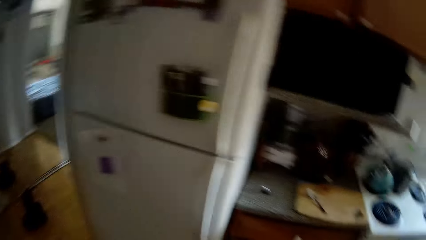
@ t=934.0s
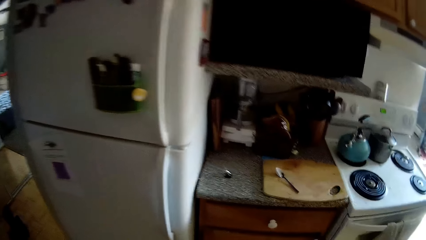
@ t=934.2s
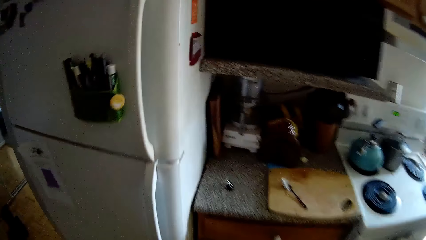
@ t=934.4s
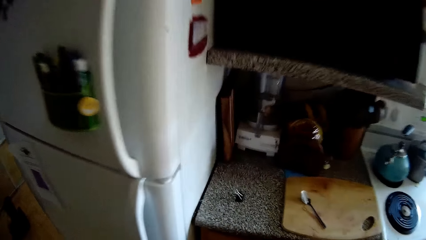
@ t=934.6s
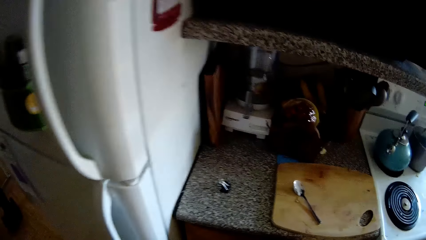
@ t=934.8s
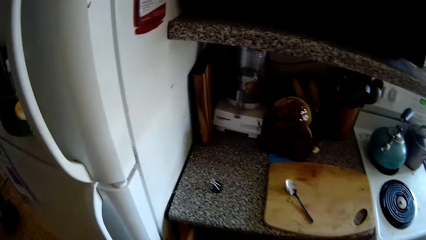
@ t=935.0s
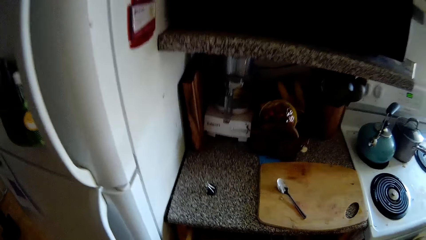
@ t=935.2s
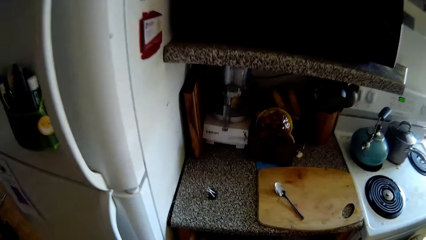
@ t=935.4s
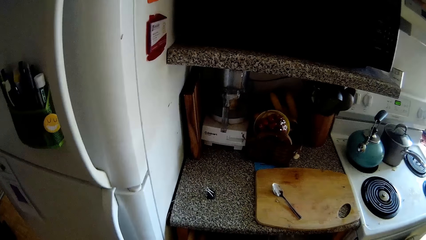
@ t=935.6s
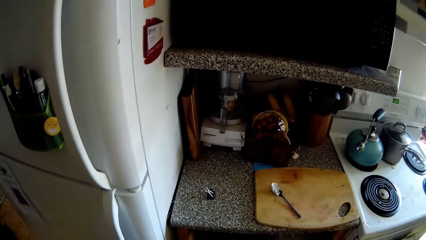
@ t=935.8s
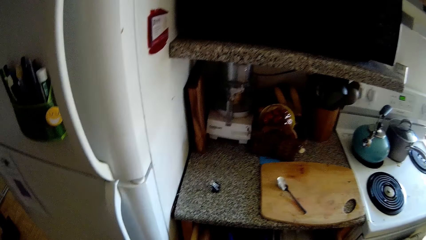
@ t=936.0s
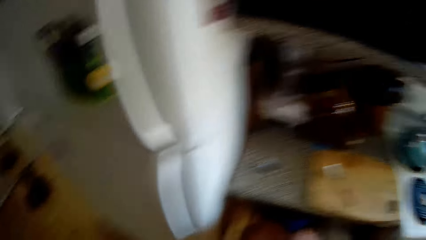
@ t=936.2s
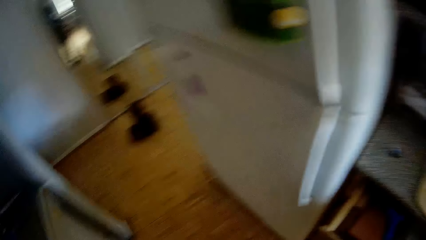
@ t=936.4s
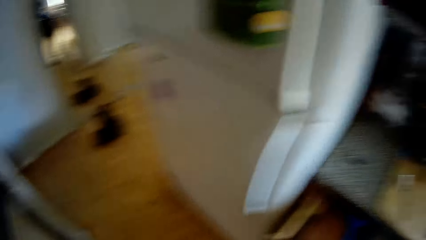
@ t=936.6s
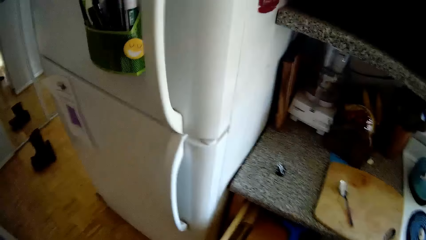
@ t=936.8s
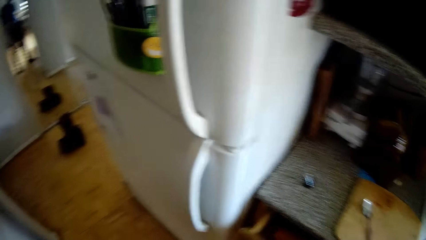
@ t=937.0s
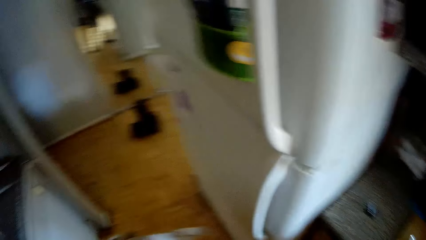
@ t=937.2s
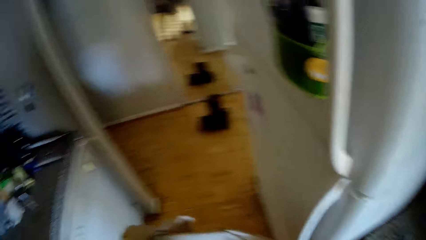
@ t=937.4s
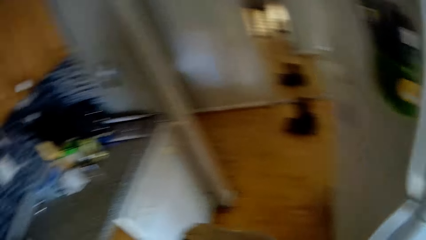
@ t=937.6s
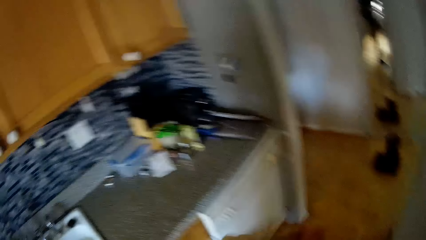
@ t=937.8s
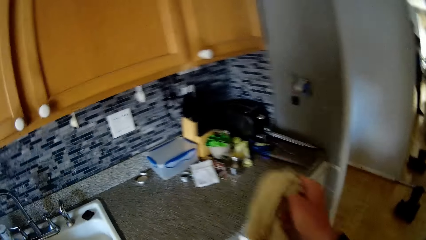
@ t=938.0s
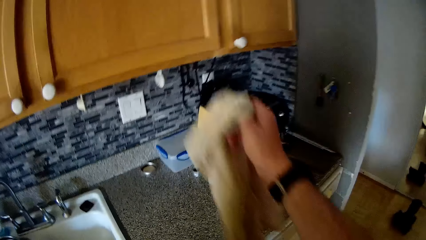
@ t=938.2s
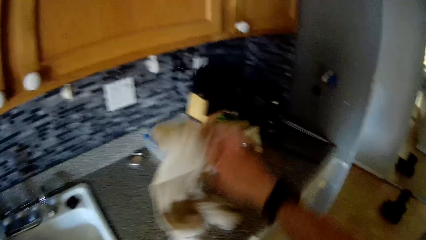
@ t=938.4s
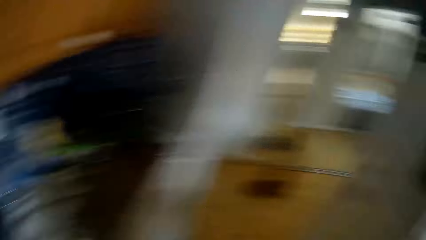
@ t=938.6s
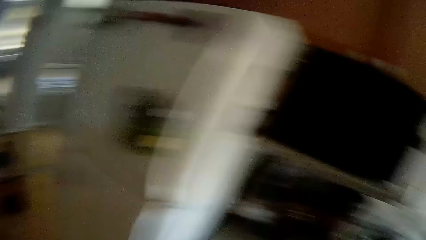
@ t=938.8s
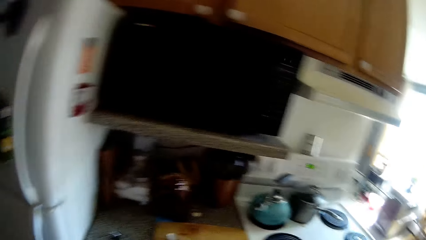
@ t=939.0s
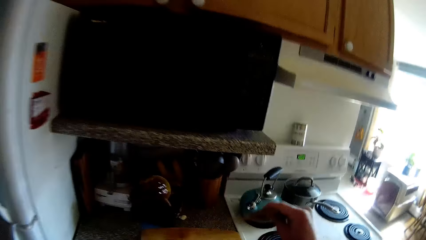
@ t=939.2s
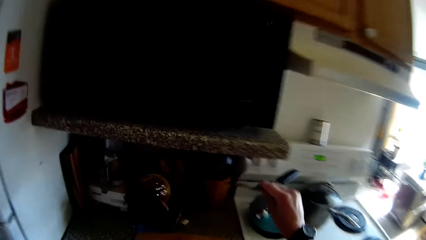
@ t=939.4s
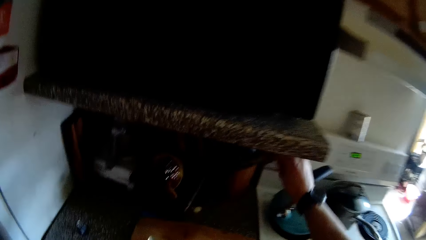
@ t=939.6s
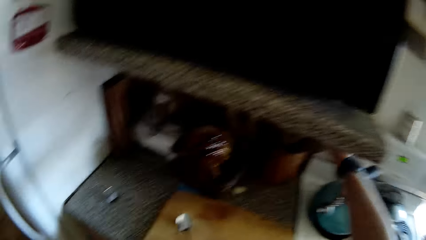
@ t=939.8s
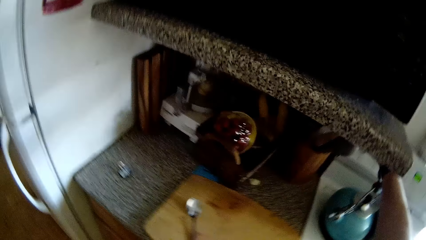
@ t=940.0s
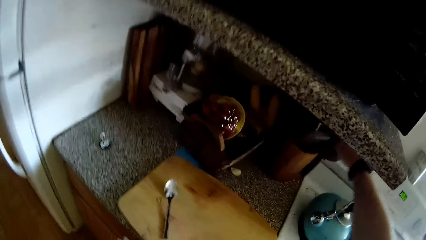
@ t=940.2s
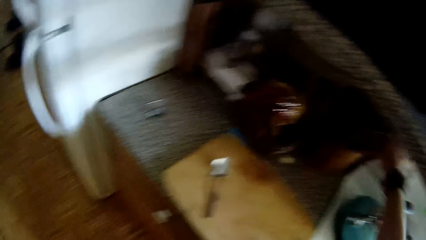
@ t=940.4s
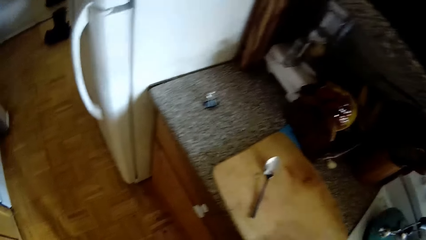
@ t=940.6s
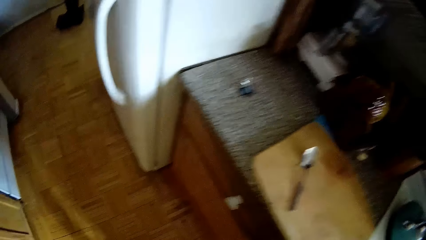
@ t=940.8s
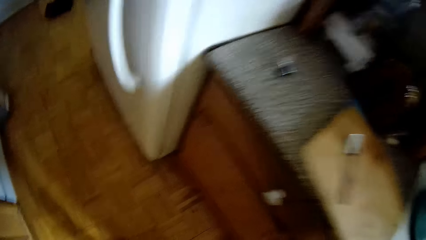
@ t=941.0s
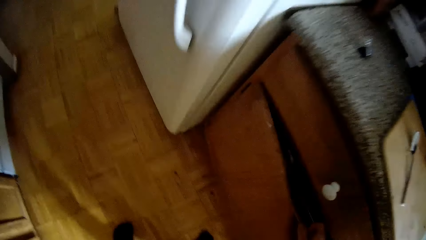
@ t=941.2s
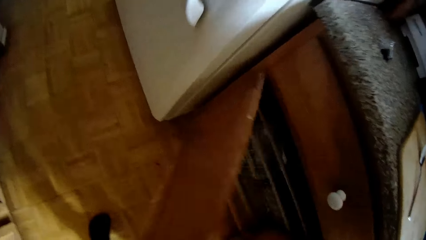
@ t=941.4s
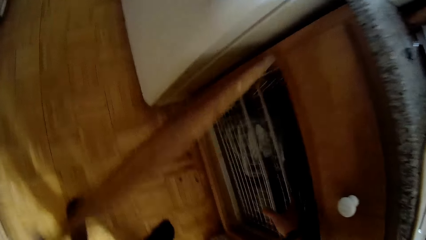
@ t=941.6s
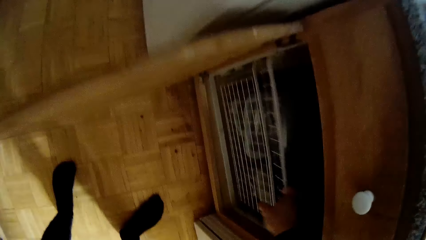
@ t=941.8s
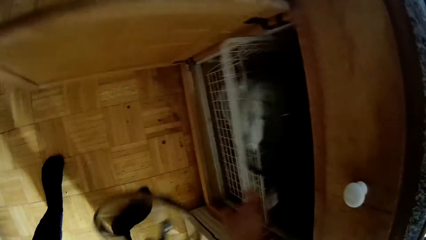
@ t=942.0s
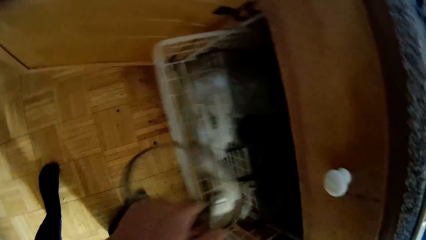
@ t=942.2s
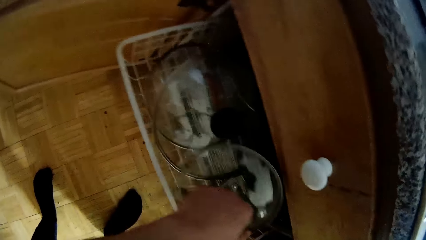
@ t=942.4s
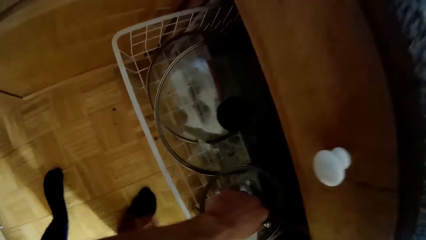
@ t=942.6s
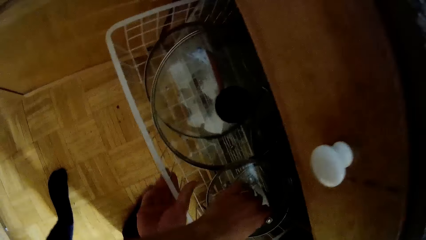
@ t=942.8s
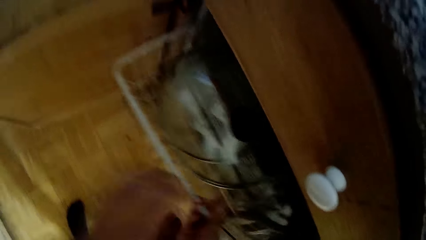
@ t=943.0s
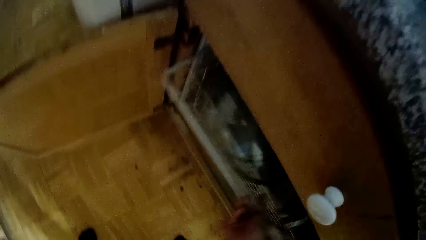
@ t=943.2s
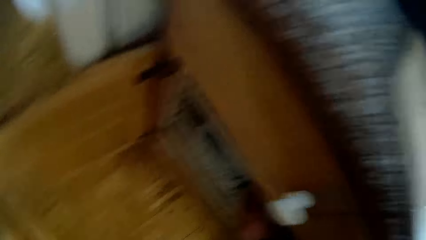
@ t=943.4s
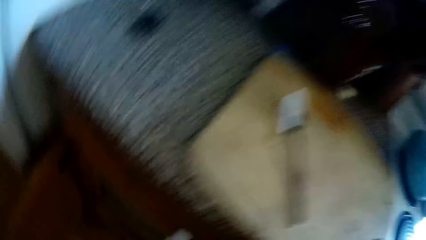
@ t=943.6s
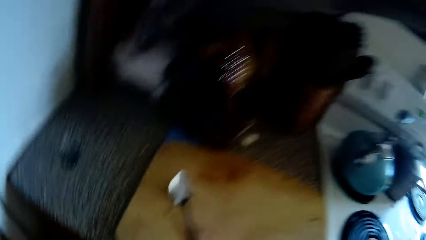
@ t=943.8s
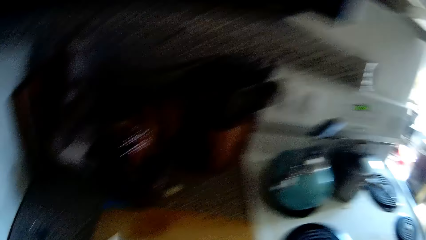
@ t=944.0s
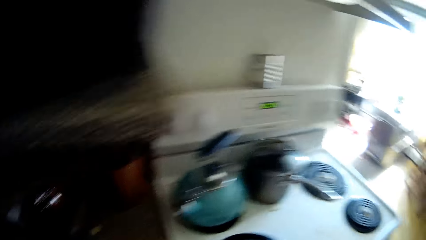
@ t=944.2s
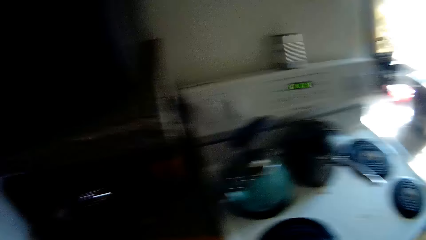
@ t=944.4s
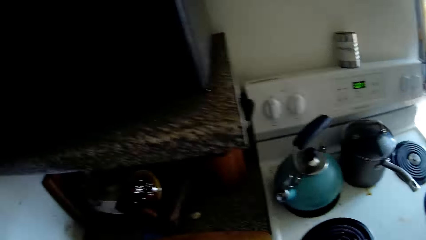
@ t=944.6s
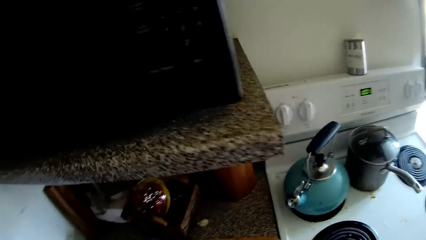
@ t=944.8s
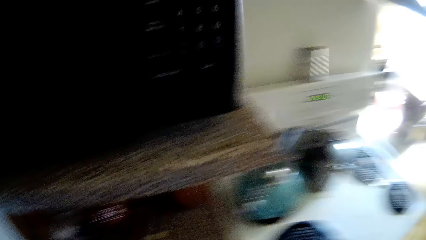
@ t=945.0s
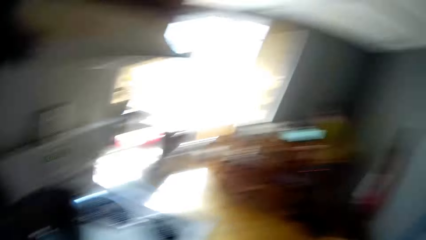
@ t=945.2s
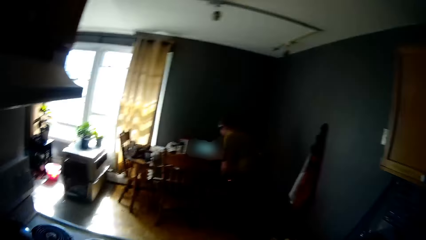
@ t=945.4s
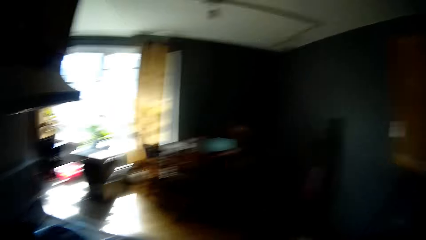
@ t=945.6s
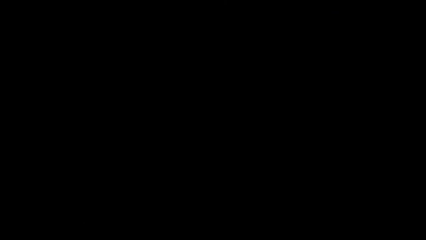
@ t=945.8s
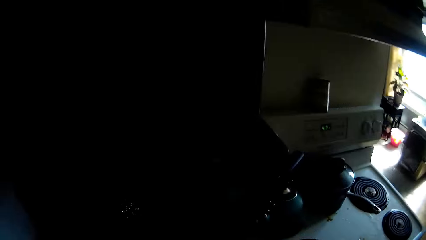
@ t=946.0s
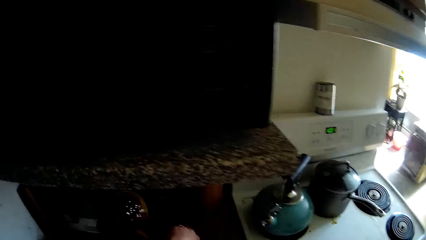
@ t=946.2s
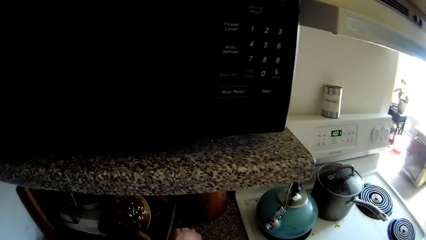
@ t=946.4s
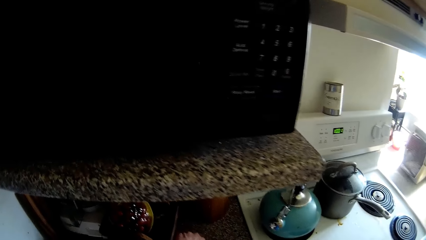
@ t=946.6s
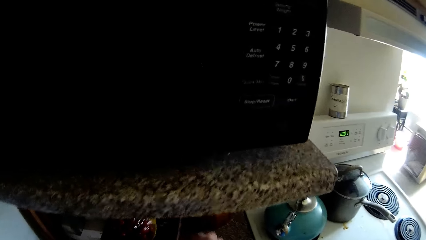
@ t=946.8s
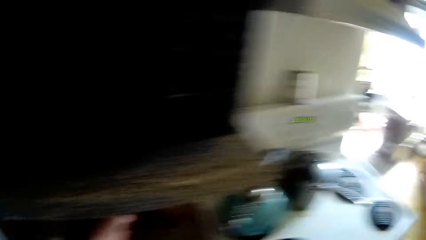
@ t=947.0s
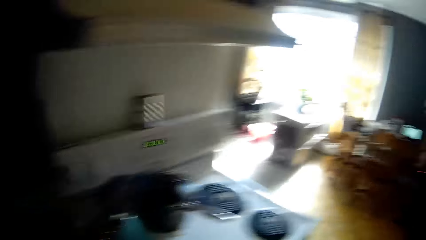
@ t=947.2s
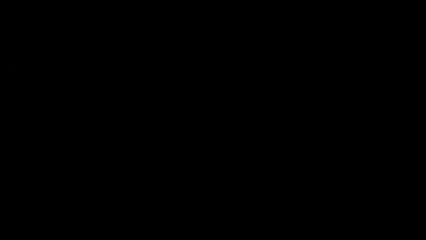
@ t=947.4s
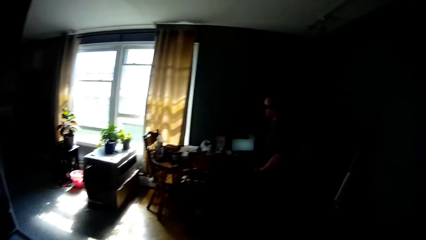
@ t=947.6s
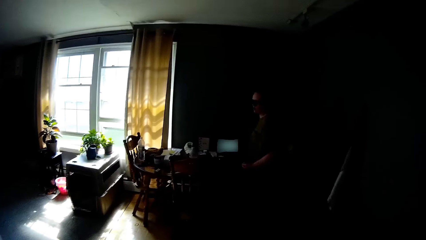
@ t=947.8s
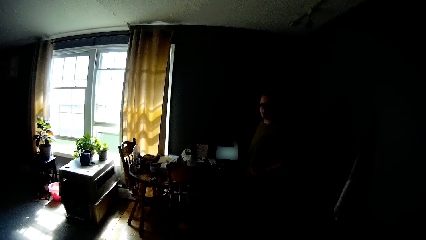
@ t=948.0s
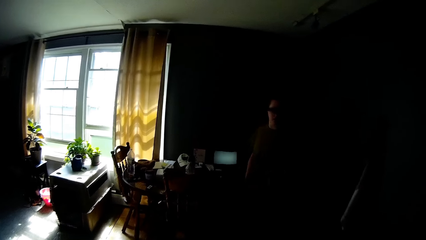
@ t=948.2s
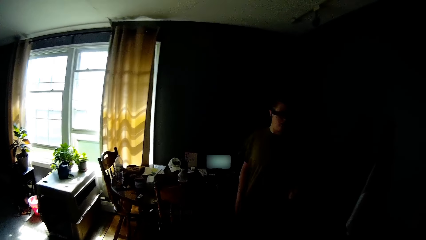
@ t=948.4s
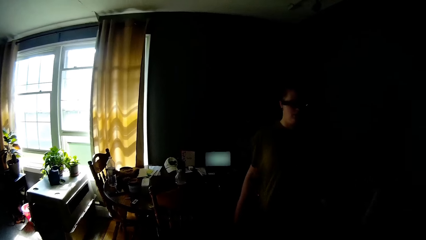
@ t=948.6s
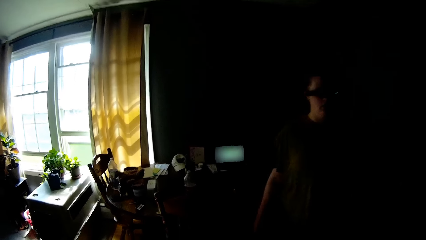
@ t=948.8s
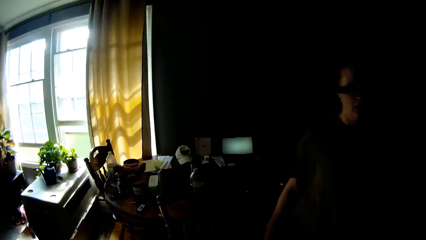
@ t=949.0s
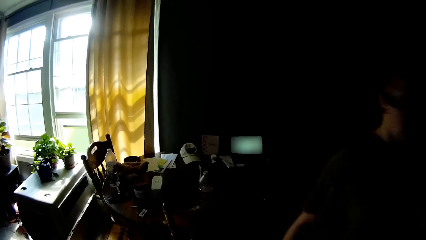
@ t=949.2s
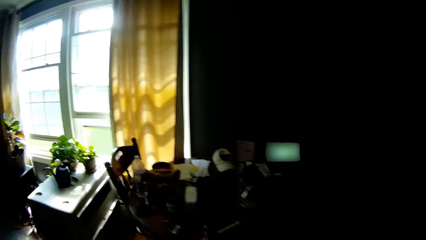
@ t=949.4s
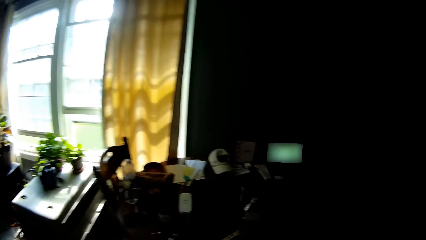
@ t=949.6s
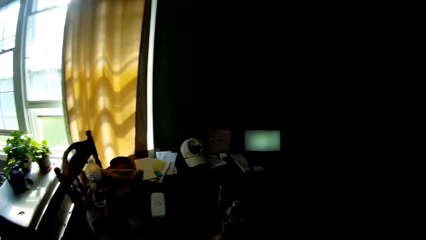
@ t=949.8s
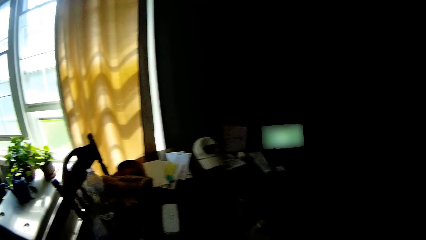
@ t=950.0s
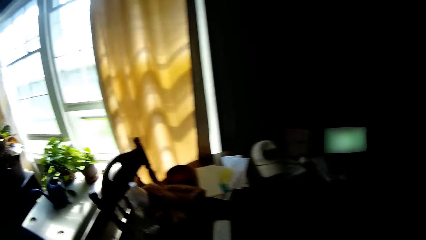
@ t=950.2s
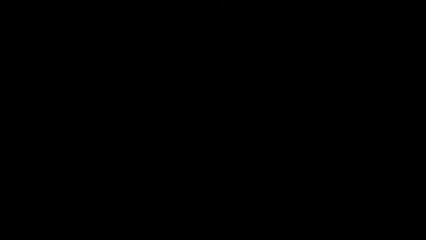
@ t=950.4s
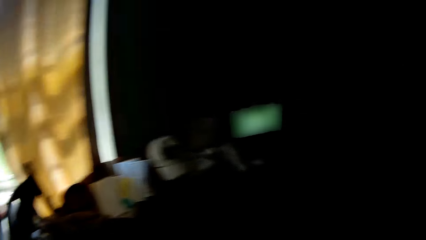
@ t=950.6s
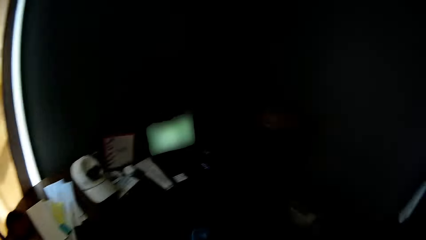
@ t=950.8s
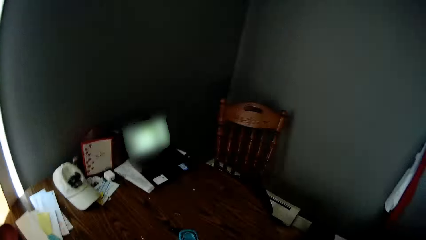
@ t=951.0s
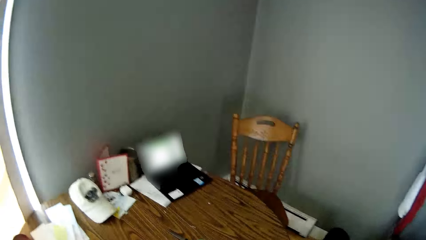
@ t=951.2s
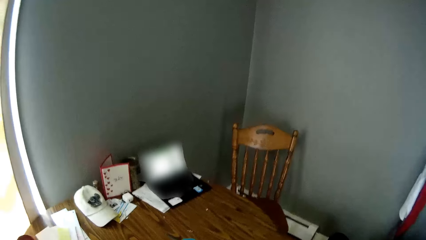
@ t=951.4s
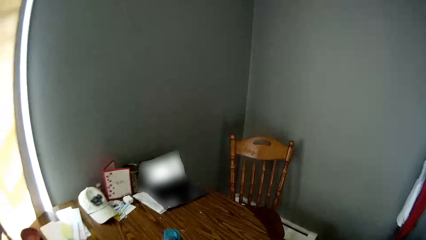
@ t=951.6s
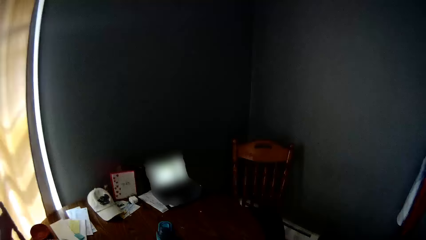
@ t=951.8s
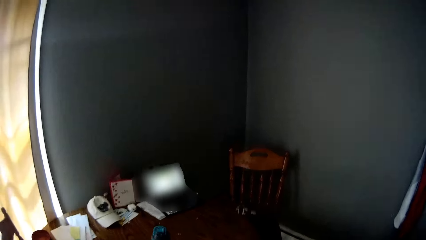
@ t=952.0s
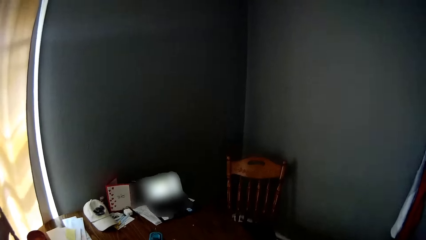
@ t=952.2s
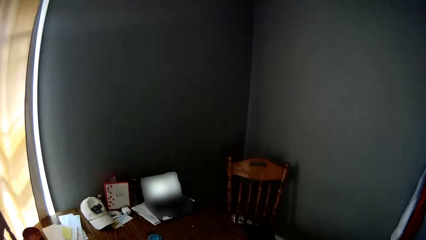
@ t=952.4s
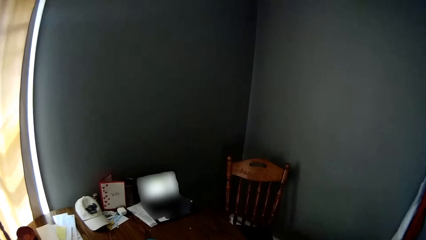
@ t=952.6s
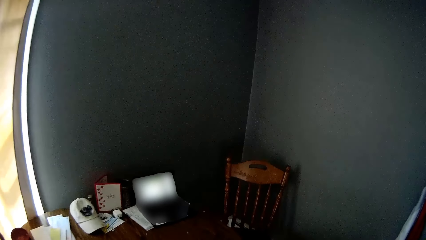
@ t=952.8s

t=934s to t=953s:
The camera wearer looks around, walks around, opens a kitchen cabinet, and looks around. He drops a cloth on the sink countertop with his right hand. He looks around. He drops a serving spoon in his right hand in a cutlery holder. He picks the spoon. He looks around. He opens a drawer or kitchen cabinet with his left hand. He pulls a tray in the cabinet with his right hand. He places a lid of a pot in the tray with his left hand. He pushes the tray into the cabinet with his right hand. He closes the cabinet with his left hand. He looks around. He walks around. He dialogues with a woman. He looks around.
